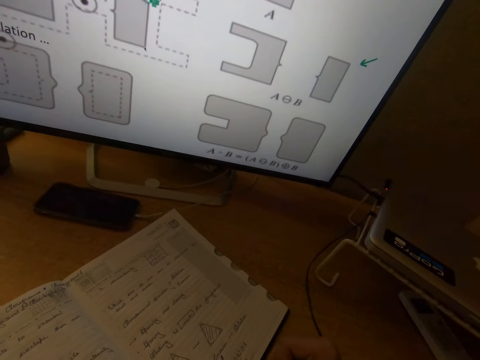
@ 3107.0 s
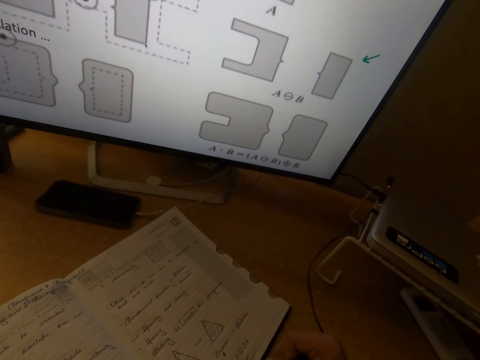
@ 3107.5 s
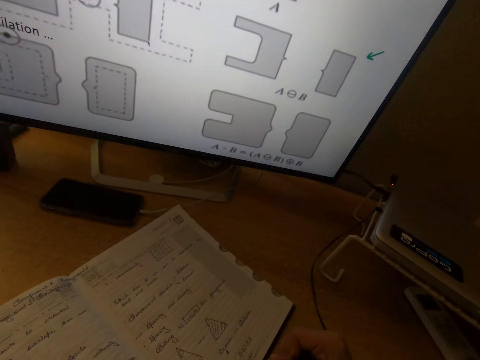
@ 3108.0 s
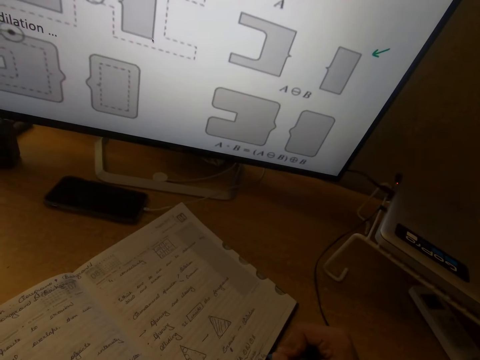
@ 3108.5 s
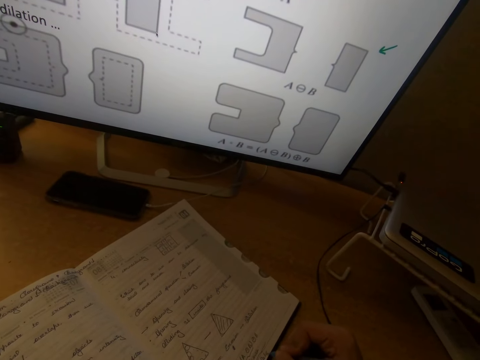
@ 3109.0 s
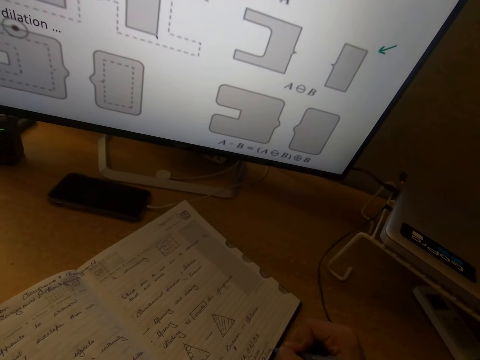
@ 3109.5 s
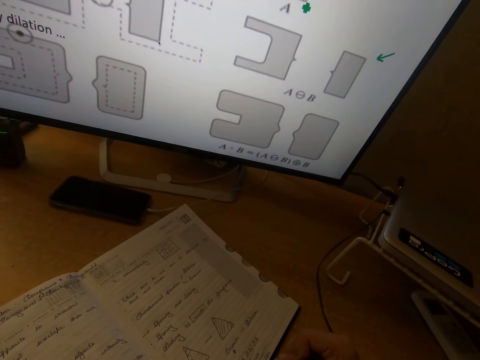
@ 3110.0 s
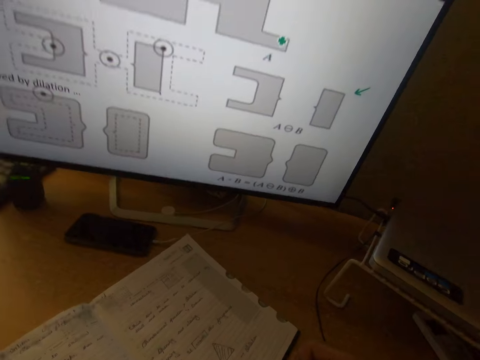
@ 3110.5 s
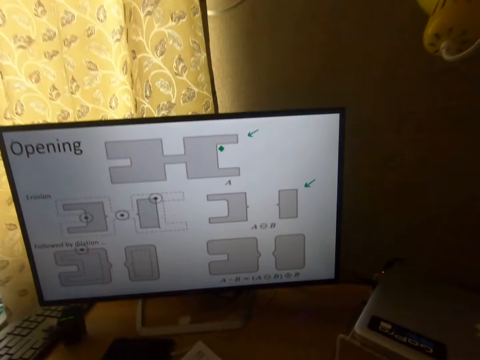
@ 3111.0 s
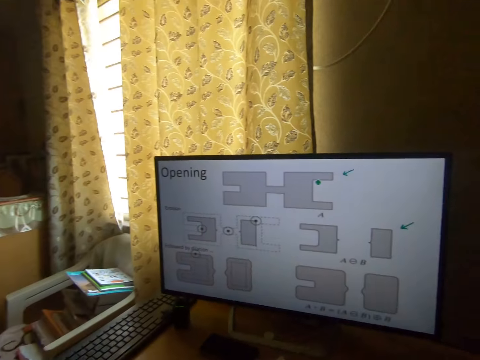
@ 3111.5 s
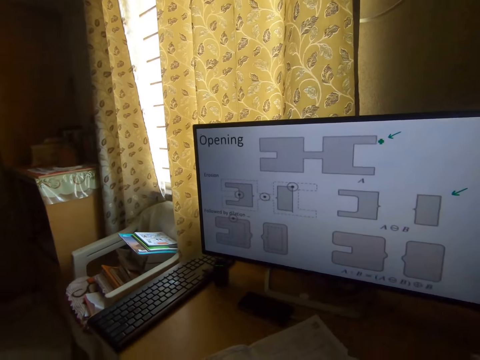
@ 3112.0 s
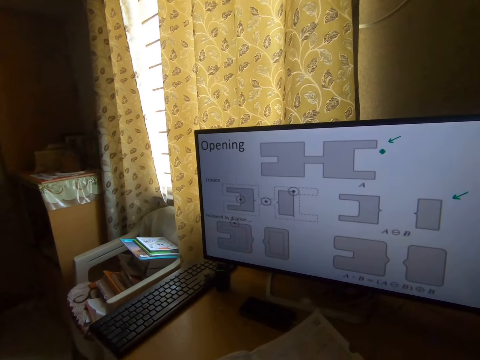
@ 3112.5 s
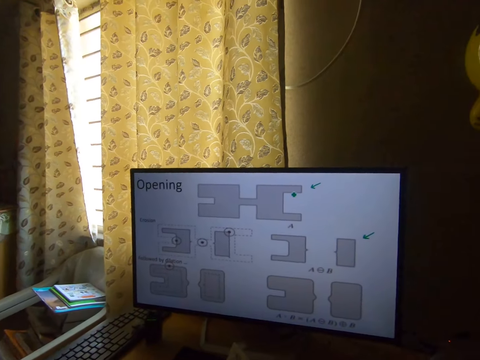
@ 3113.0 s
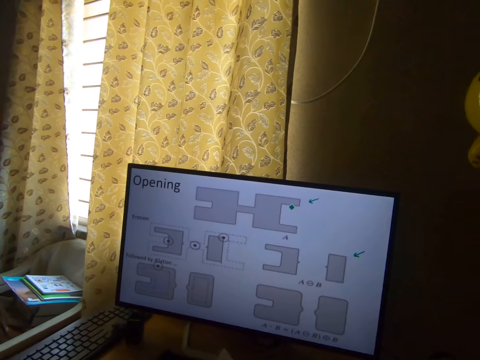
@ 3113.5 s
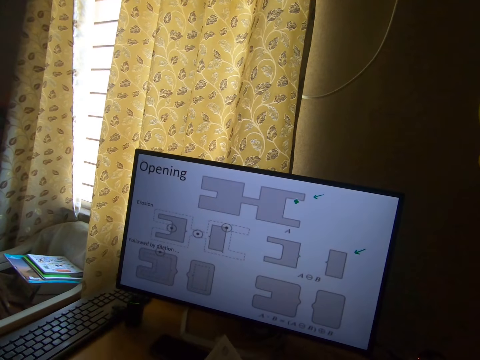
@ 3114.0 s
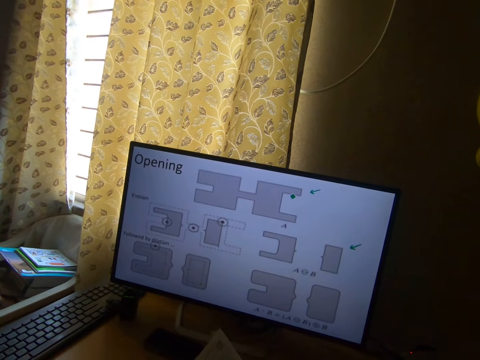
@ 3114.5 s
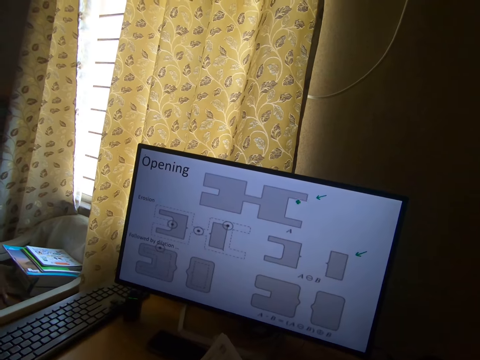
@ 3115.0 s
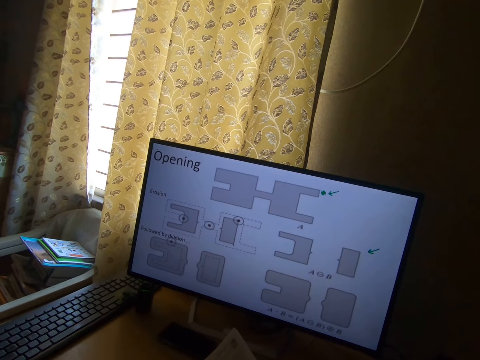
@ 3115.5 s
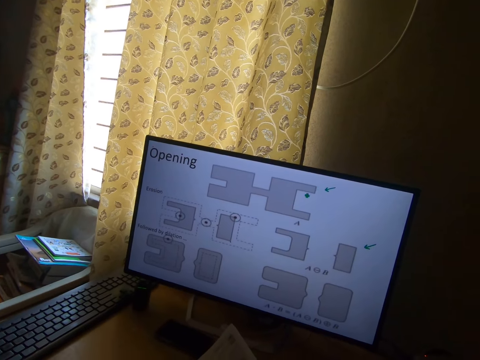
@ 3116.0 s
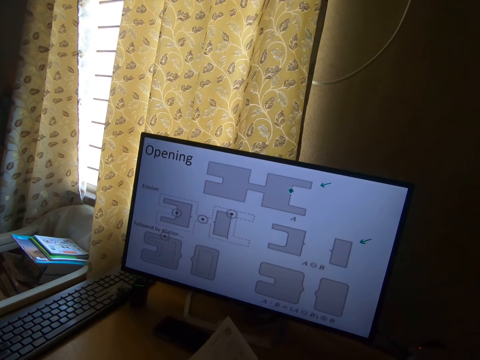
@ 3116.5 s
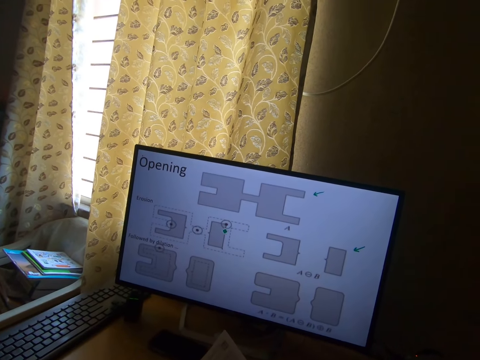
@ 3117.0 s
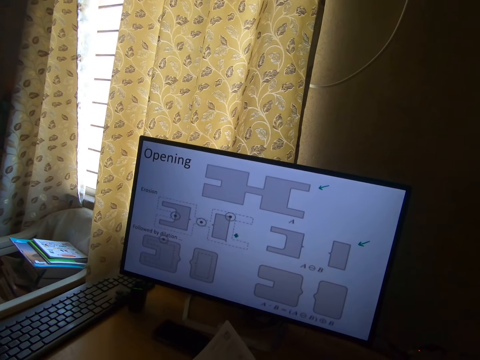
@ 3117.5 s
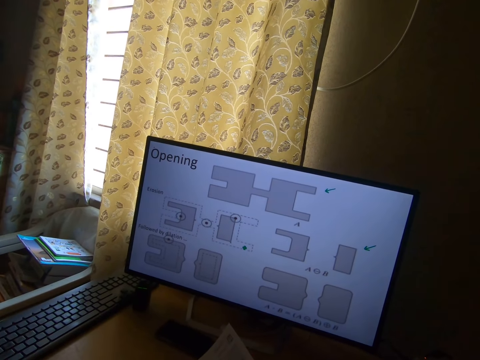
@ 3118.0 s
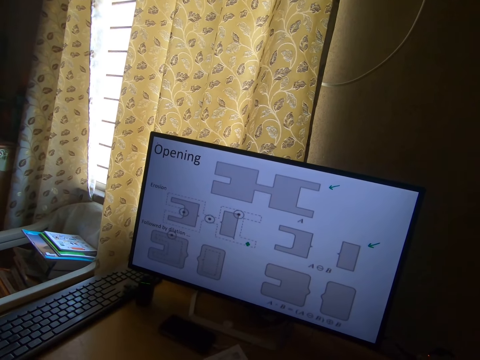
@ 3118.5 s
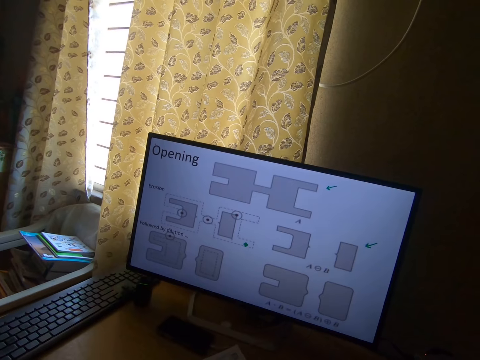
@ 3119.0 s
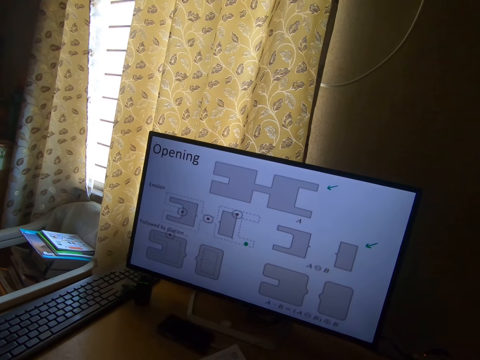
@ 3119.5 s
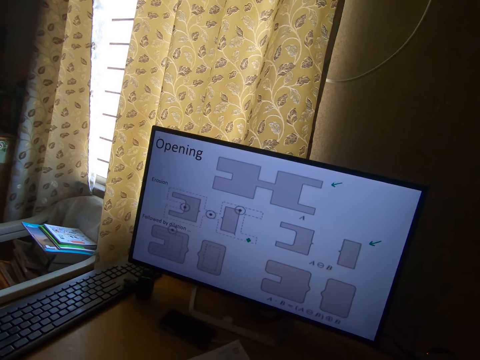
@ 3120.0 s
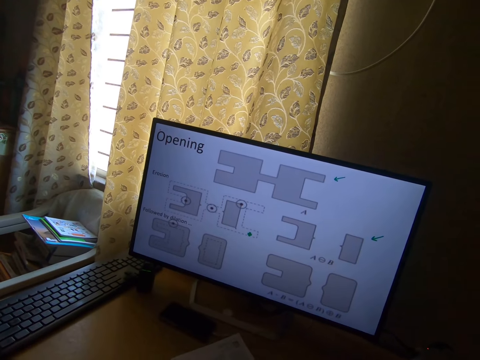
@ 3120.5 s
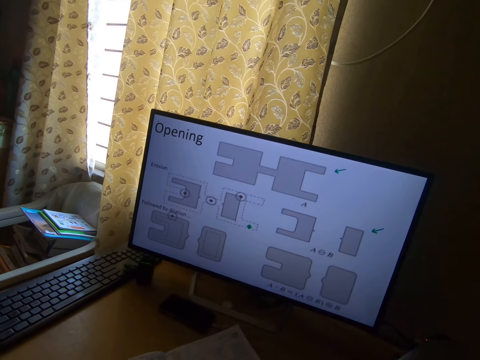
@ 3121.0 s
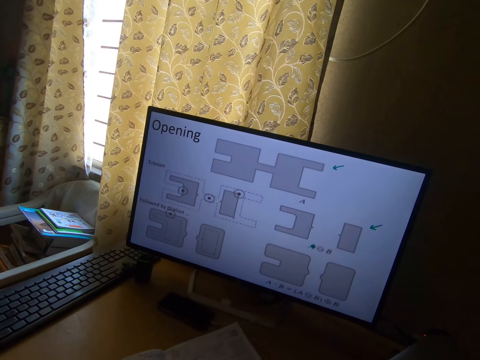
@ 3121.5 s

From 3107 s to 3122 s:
The camera wearer moves the head up. They remove the pen from the notebook. They turn the head left. They turn the head right and stare at the monitor.

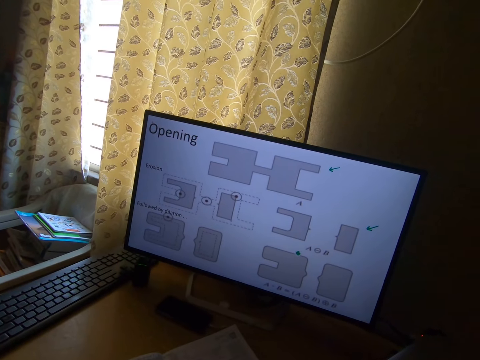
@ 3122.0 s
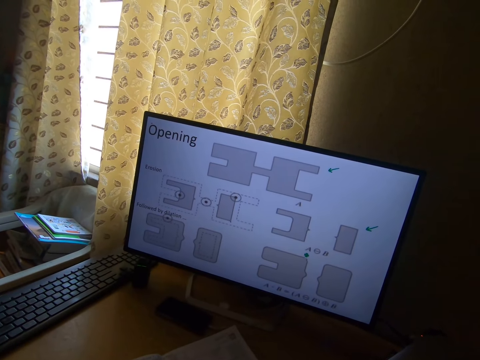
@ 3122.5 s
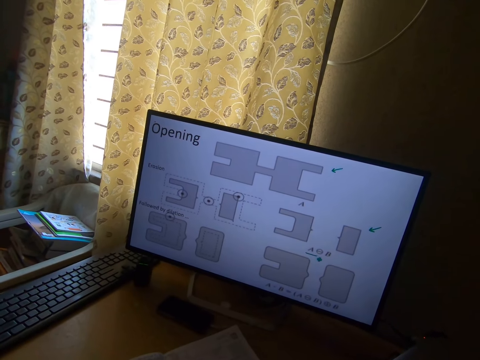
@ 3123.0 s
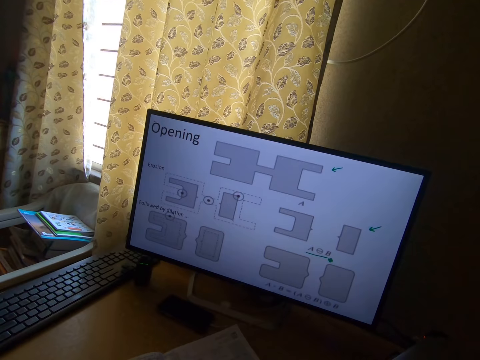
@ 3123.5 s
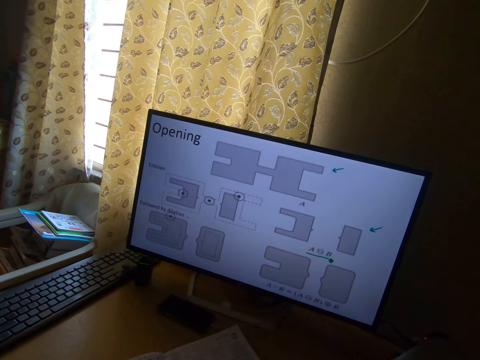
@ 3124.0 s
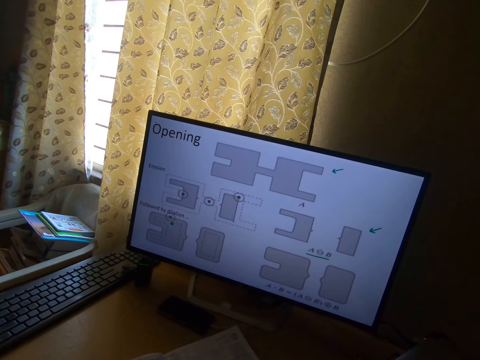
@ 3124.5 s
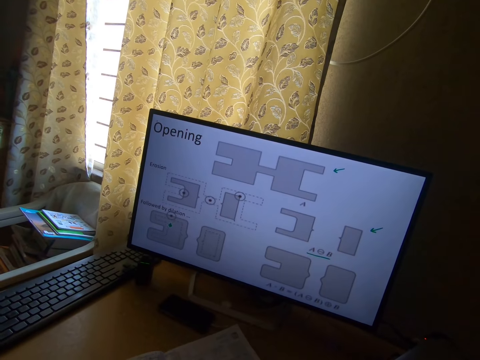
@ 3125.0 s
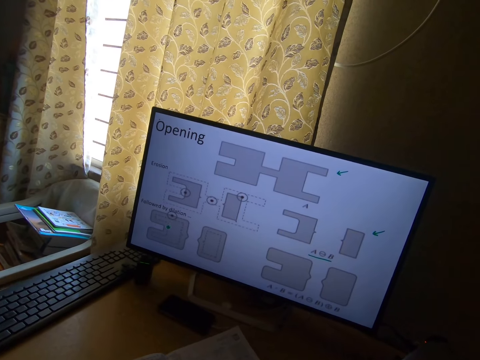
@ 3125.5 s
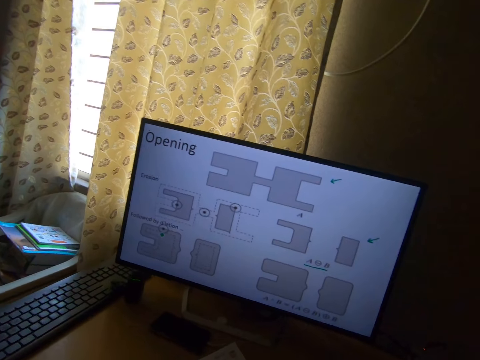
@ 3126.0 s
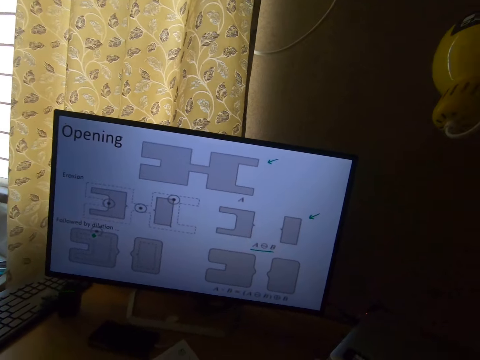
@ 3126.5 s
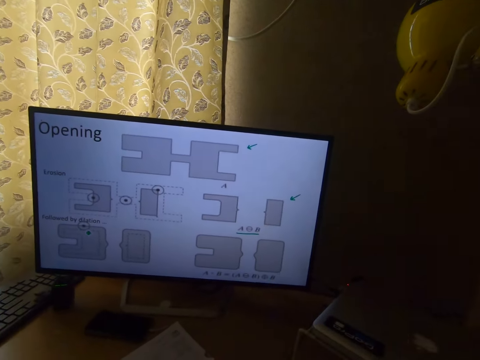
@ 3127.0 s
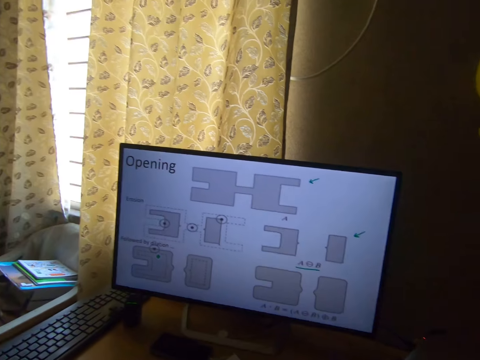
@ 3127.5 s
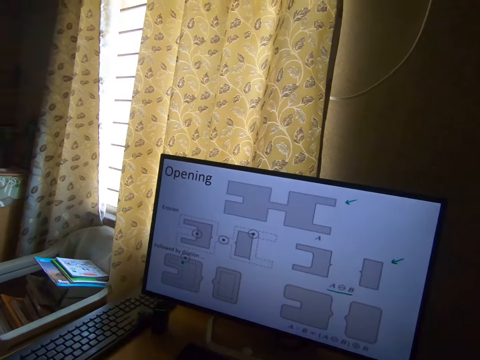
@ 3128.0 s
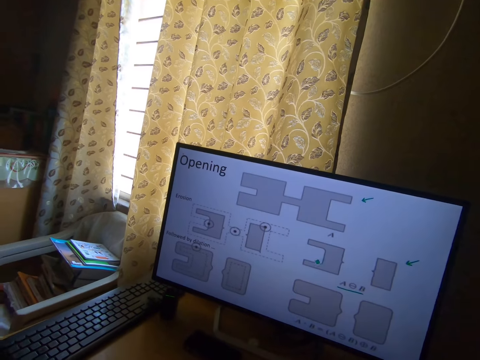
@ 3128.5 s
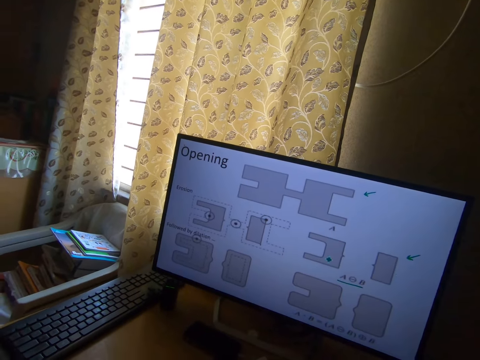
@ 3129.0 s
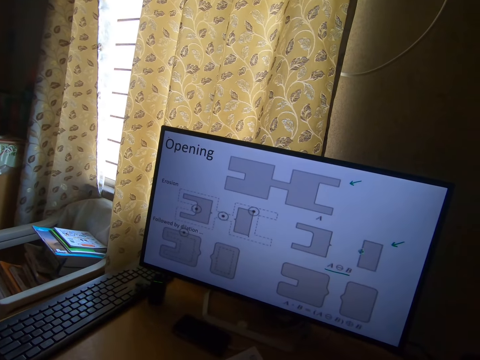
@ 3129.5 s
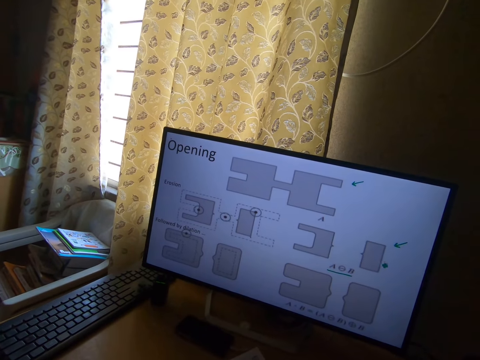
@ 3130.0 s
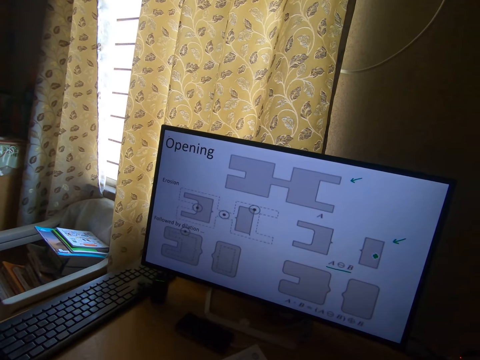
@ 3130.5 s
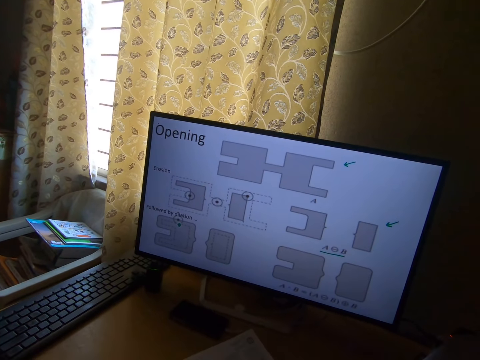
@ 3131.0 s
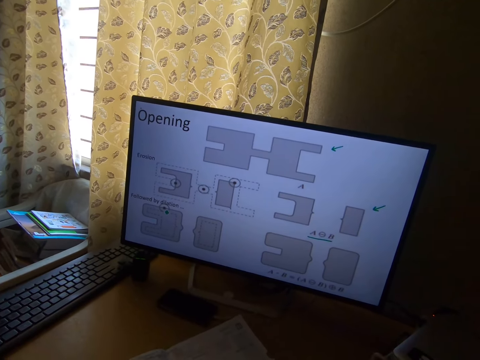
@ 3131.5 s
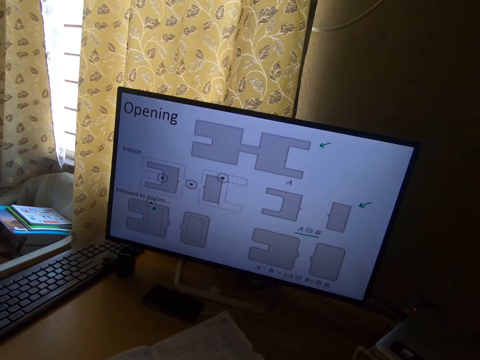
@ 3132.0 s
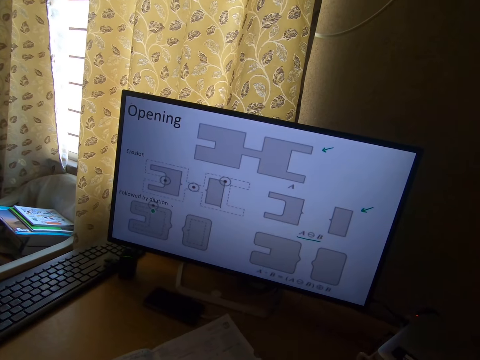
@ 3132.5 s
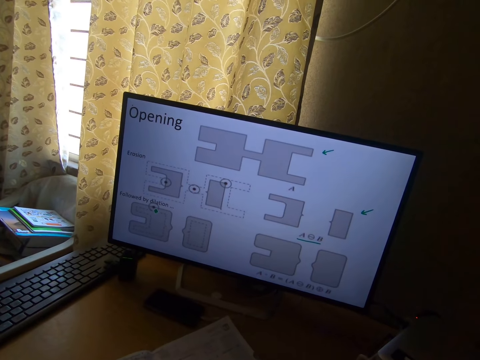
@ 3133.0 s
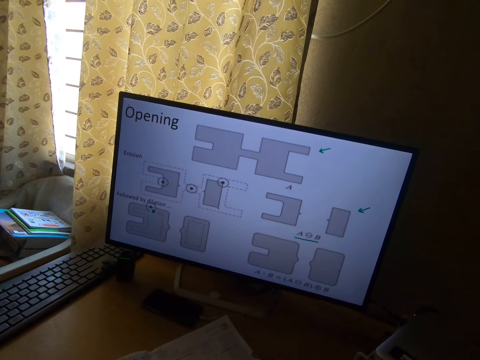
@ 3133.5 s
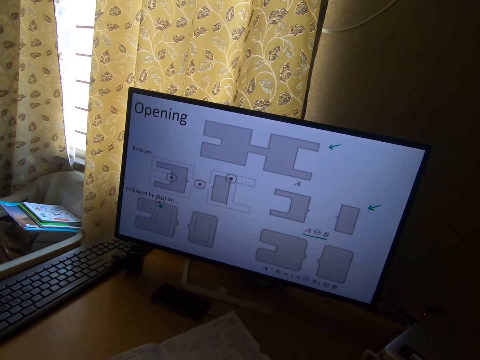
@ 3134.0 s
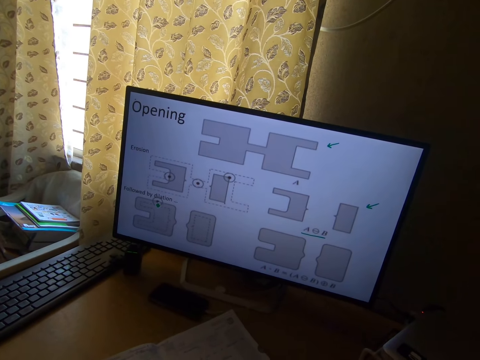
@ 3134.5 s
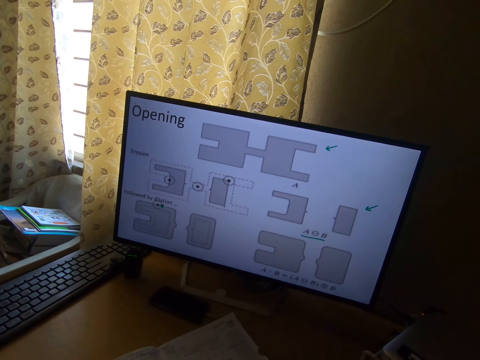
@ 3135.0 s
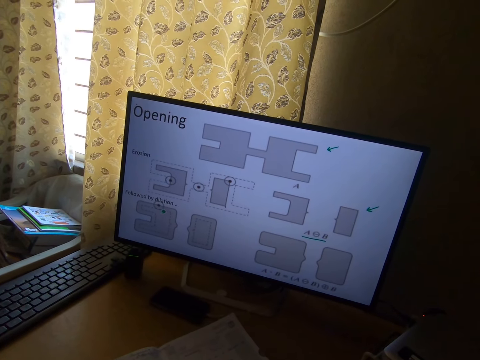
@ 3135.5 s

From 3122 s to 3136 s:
The camera wearer moves the head down.
